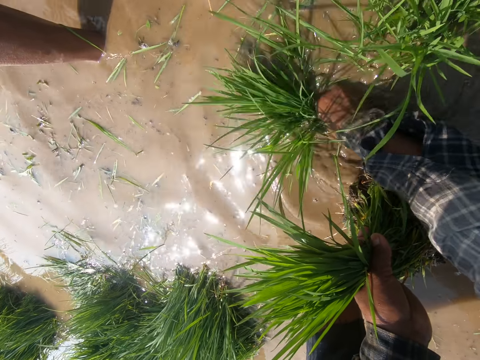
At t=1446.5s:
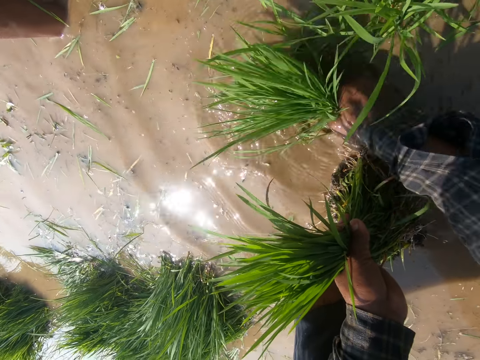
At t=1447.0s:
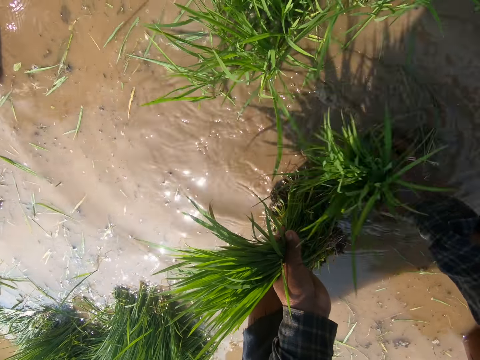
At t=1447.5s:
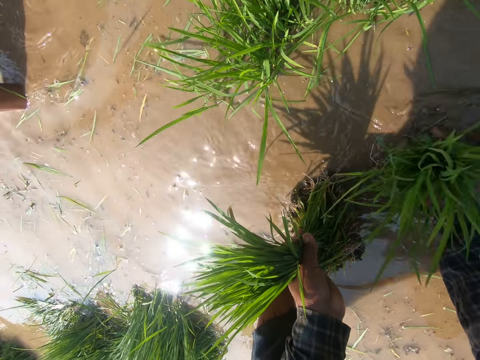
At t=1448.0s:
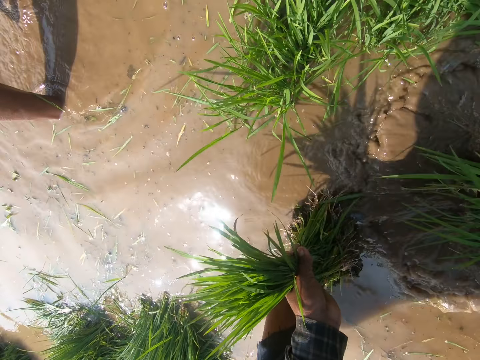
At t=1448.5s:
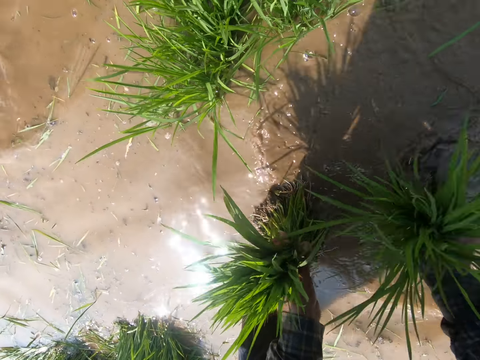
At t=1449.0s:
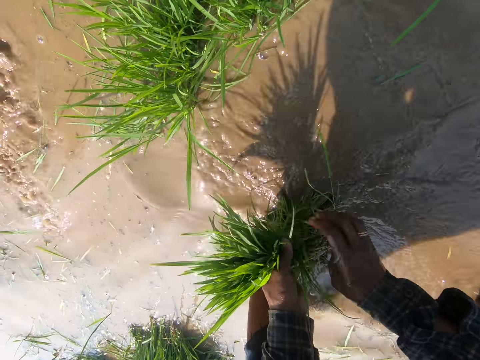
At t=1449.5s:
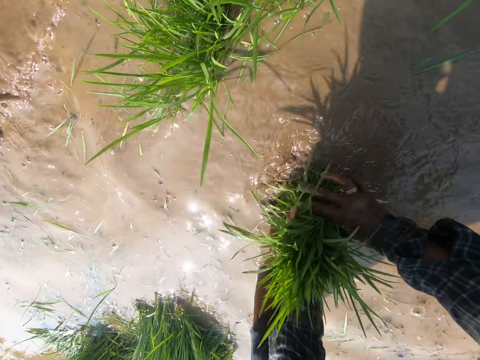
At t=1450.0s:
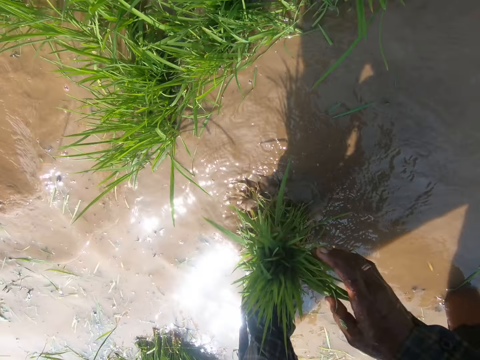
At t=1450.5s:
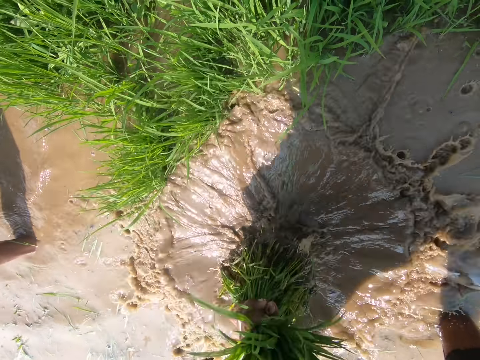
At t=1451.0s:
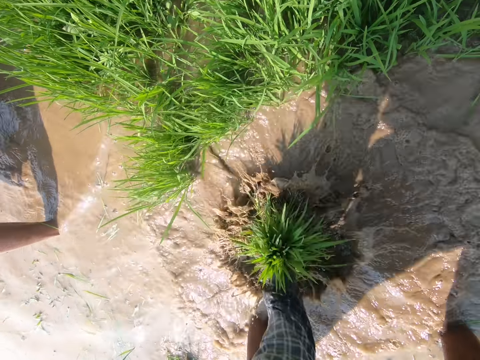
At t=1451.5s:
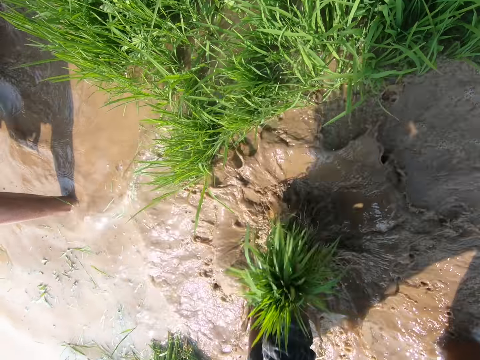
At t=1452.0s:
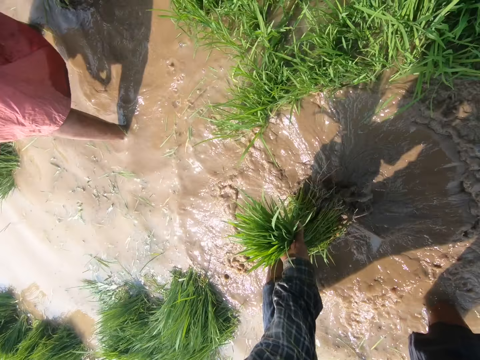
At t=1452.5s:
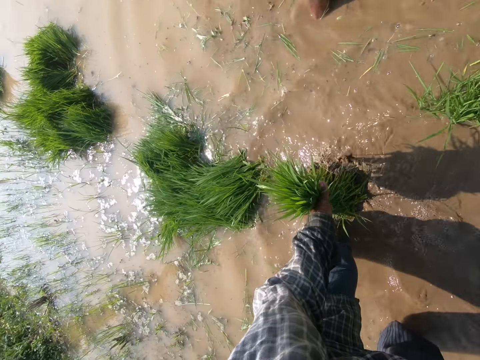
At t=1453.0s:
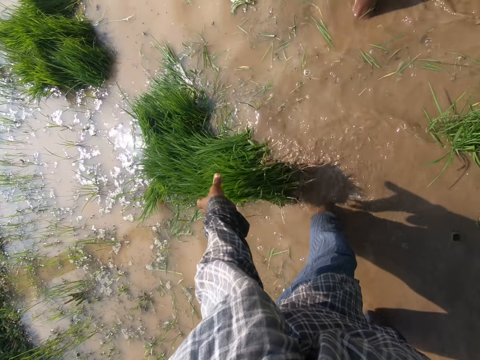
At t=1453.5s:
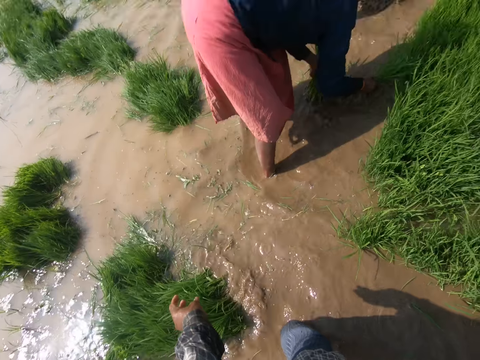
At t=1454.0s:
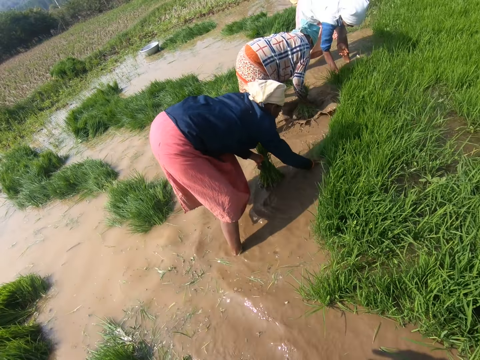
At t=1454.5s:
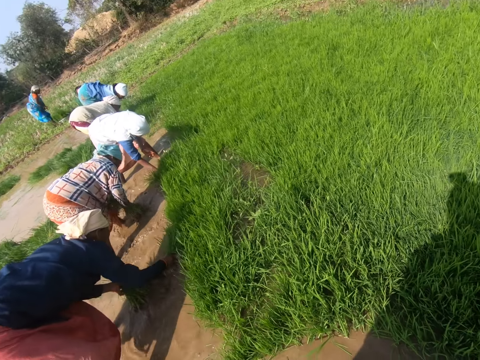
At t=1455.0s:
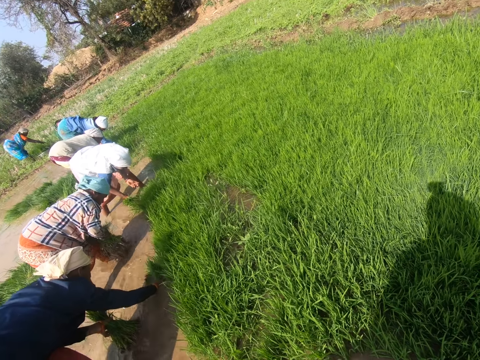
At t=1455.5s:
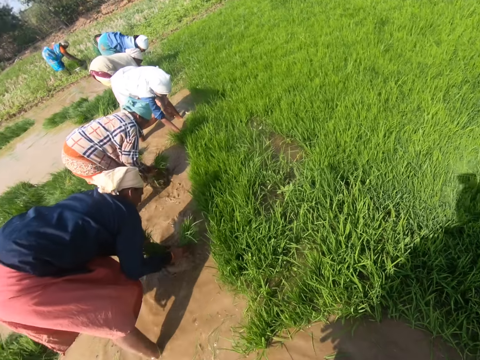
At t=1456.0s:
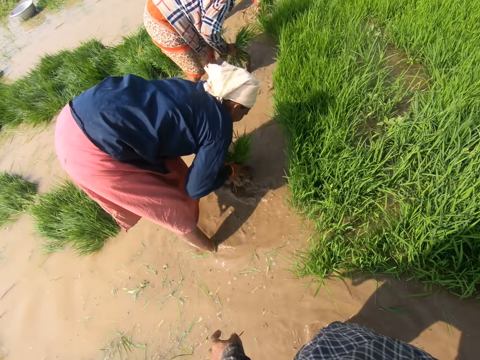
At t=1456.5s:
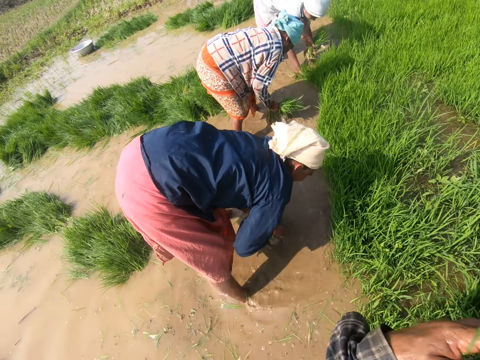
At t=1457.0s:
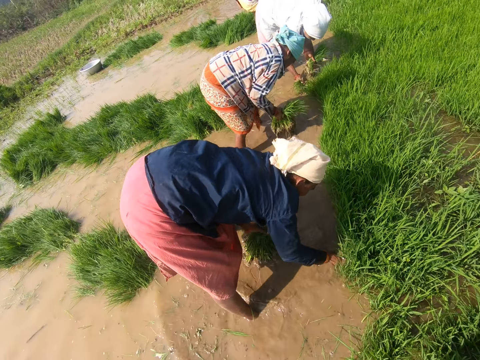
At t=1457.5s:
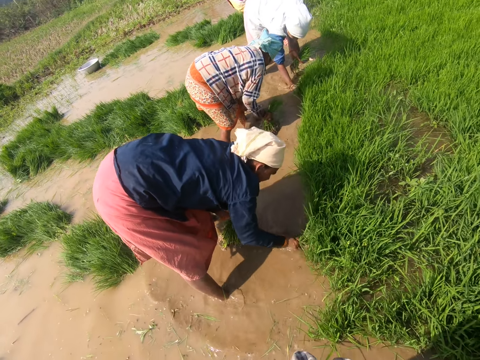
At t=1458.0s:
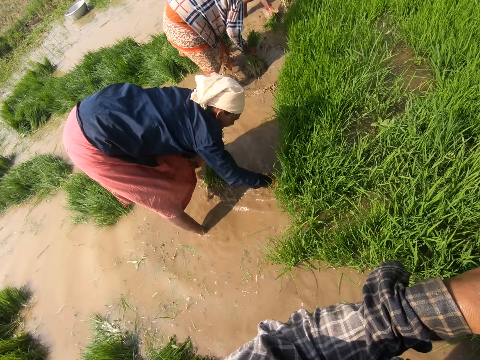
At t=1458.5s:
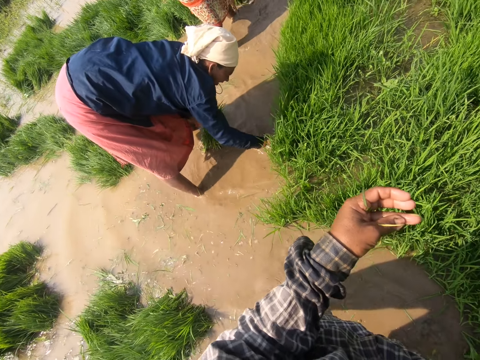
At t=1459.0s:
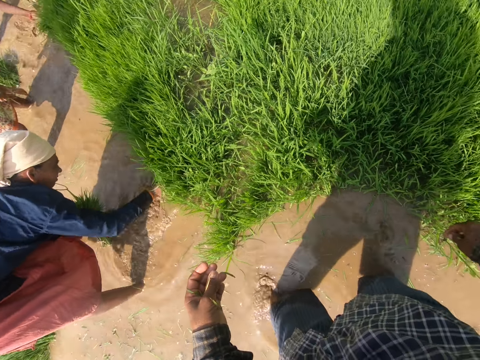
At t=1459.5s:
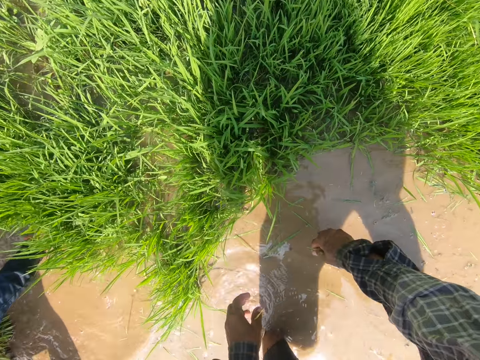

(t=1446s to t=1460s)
The camera wearer moves around the grass in the water with the right hand. They merge the grass with both hands. They move around the grass in the water with the left hand. They drop the grass with the left hand. They look around. They move the left hand.

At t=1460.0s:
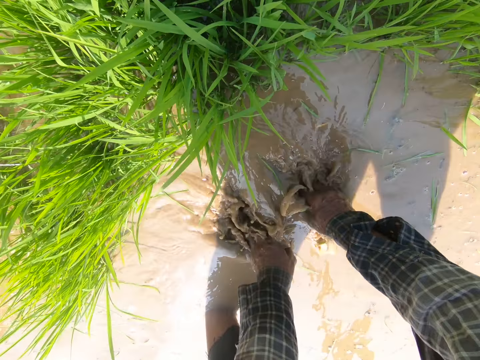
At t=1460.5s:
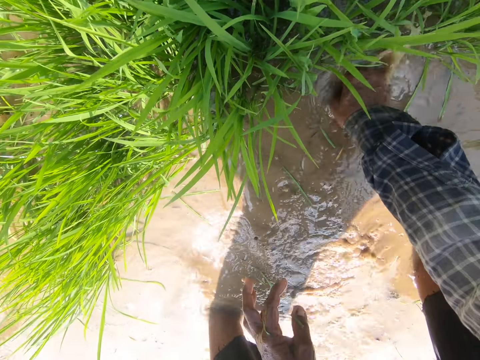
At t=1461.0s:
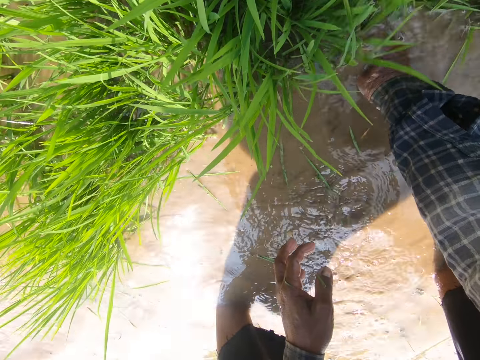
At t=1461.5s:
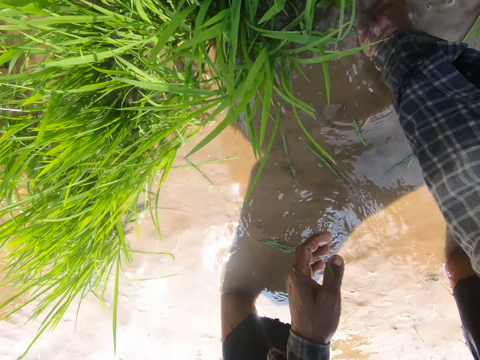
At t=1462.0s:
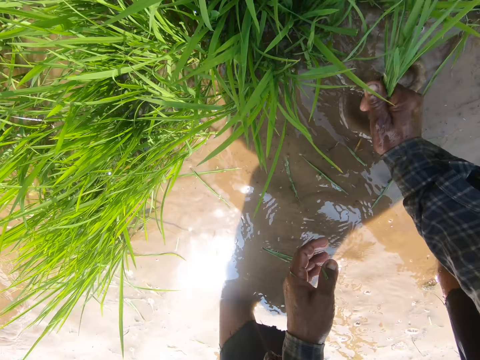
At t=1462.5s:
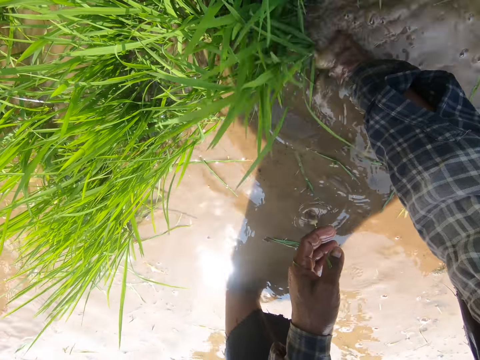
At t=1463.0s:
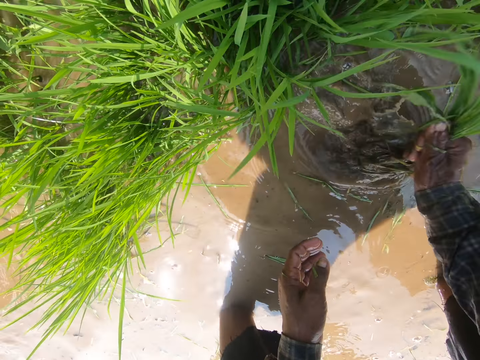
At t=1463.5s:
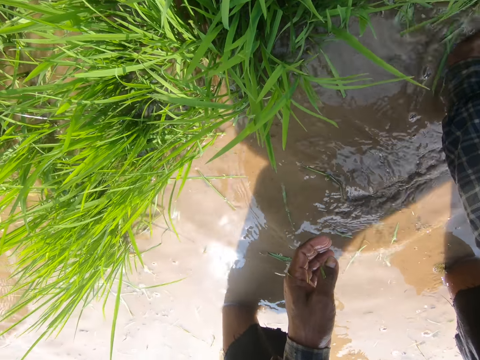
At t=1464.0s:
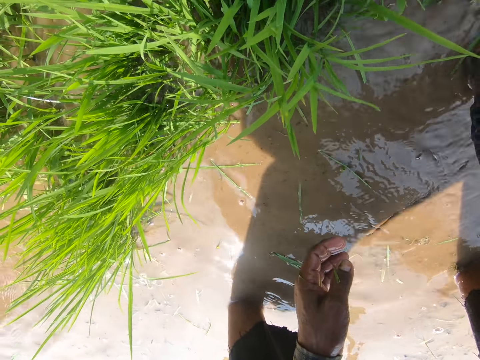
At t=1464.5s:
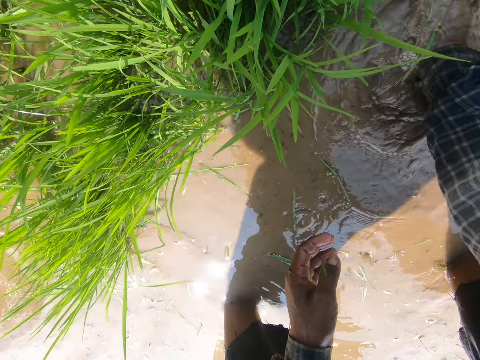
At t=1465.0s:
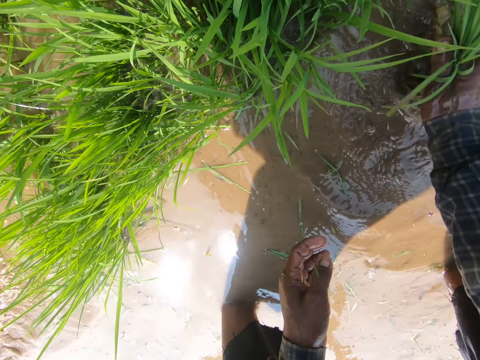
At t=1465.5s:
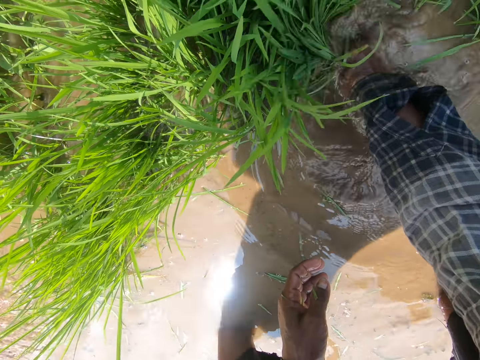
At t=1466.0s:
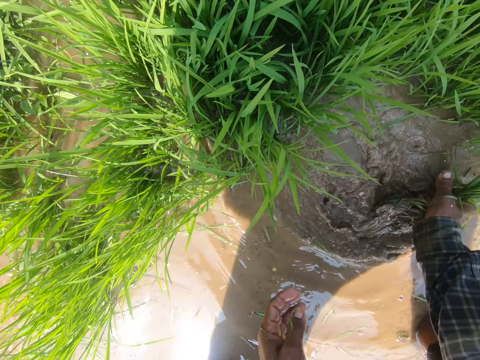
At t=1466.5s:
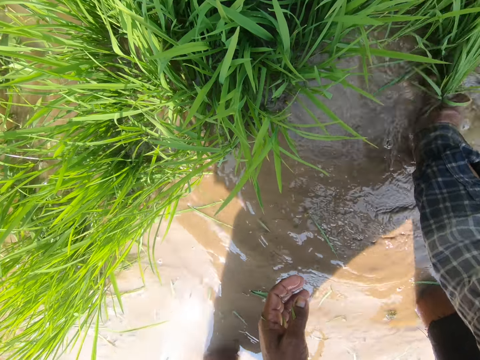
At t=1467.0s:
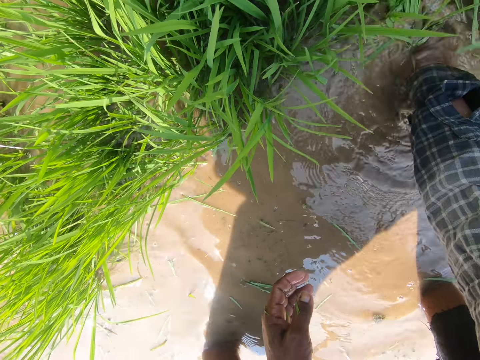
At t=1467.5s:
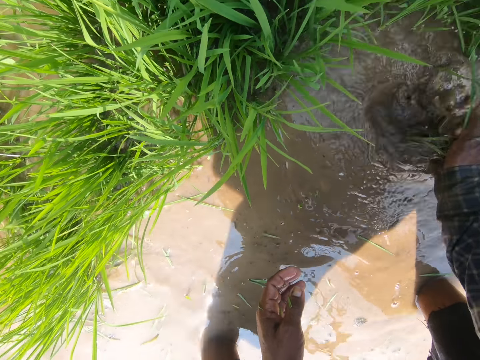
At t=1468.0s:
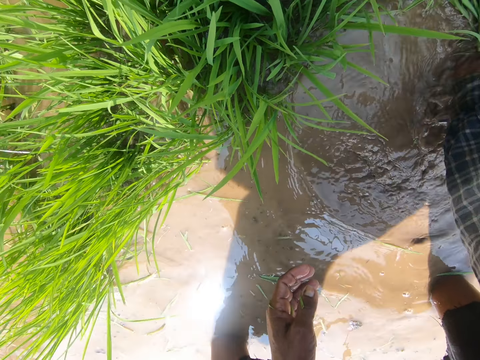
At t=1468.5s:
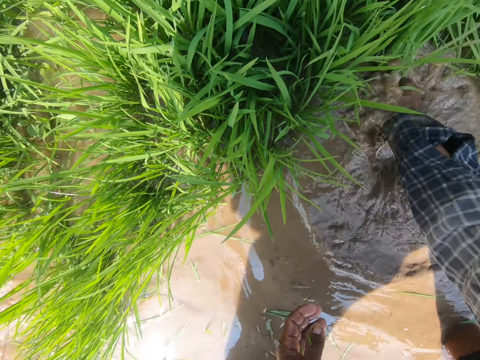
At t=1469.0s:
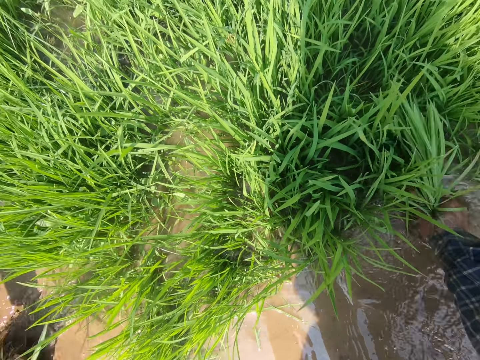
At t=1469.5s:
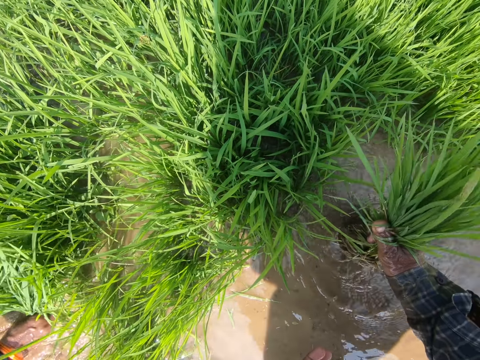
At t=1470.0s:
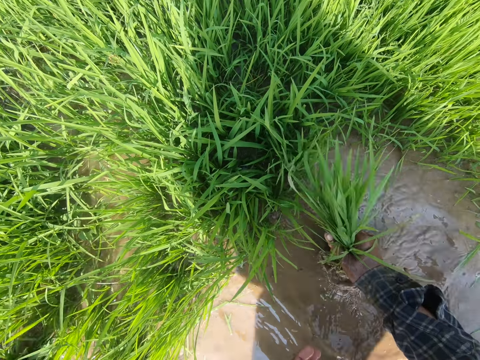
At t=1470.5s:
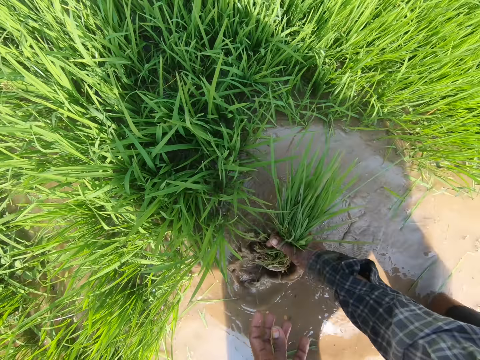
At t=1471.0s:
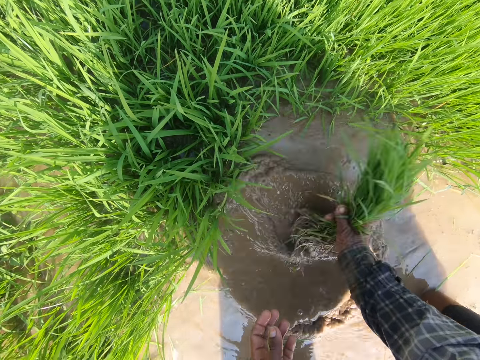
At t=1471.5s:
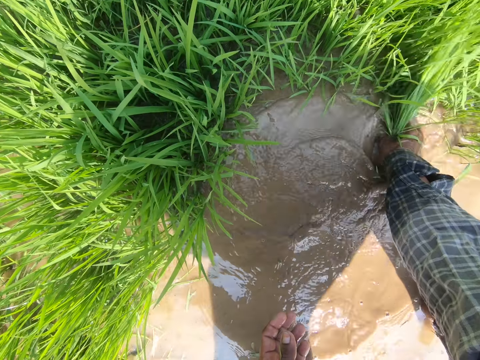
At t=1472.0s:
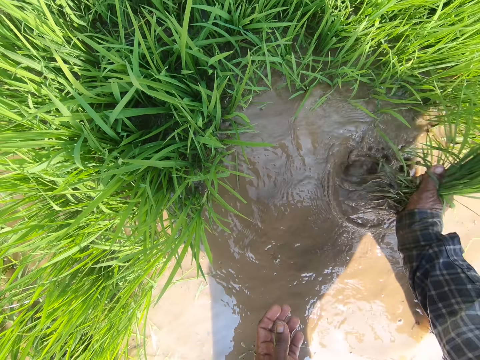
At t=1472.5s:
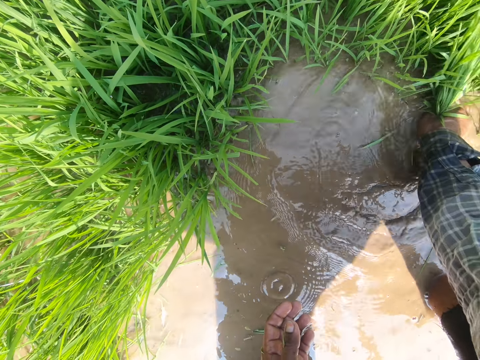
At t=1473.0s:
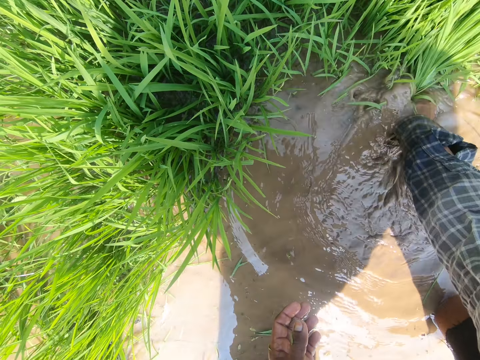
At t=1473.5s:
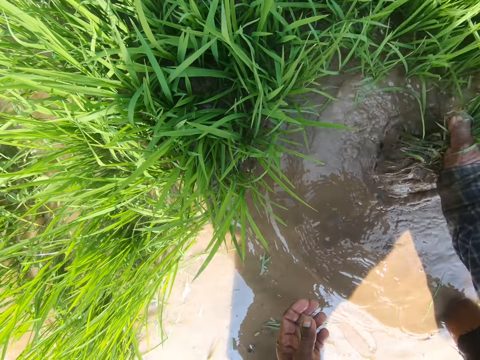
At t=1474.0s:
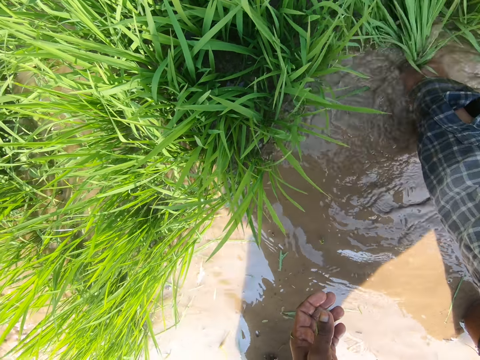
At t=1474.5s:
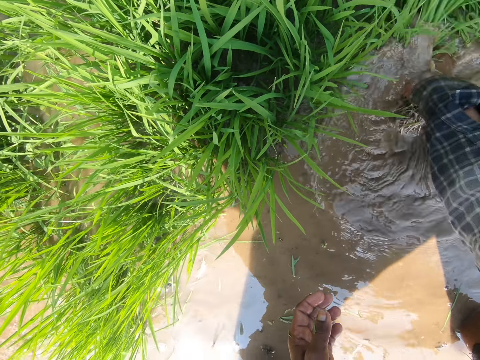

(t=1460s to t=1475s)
The camera wearer bends down. They uproot the grass from the water with the right hand. They move around the grass in the water with the right hand. They uproot the grass with the right hand.
